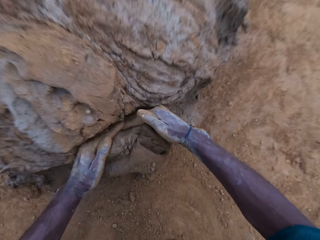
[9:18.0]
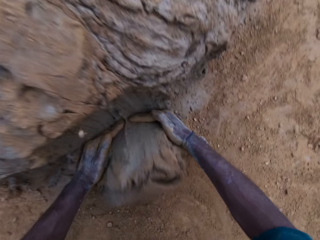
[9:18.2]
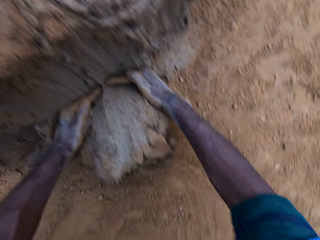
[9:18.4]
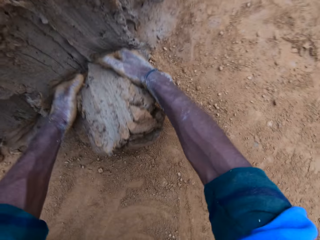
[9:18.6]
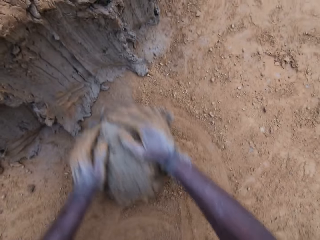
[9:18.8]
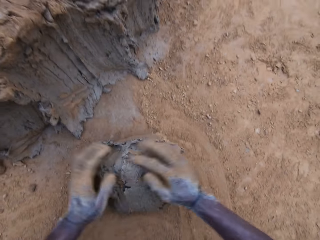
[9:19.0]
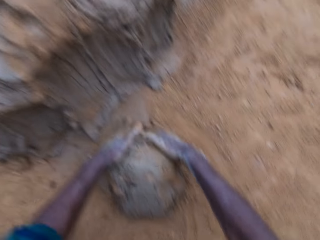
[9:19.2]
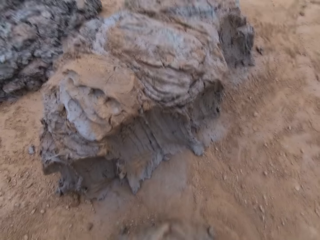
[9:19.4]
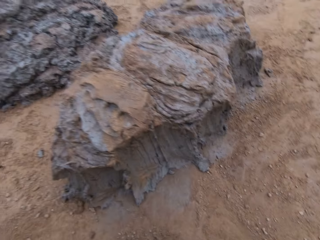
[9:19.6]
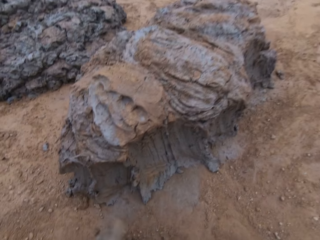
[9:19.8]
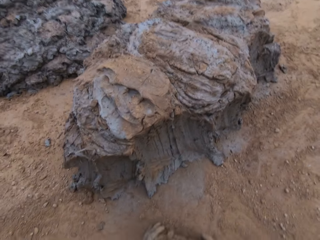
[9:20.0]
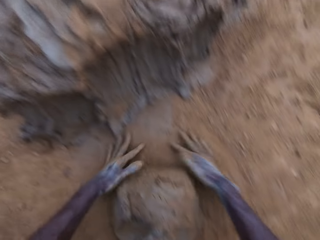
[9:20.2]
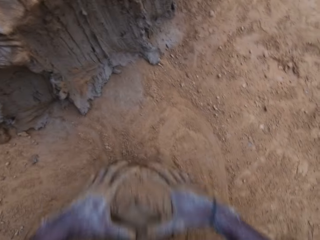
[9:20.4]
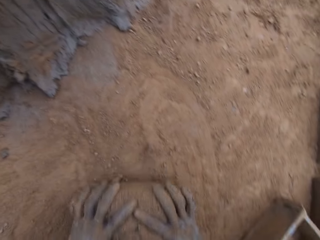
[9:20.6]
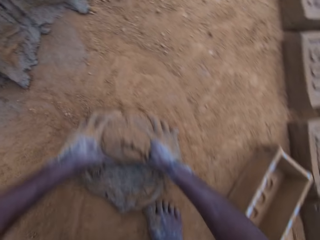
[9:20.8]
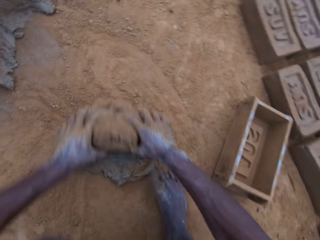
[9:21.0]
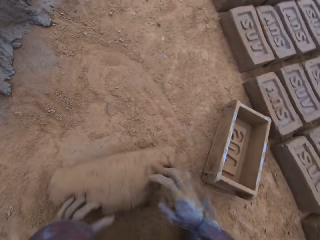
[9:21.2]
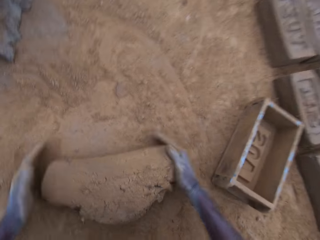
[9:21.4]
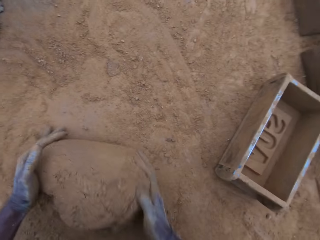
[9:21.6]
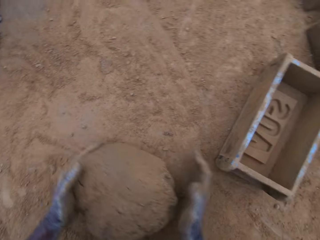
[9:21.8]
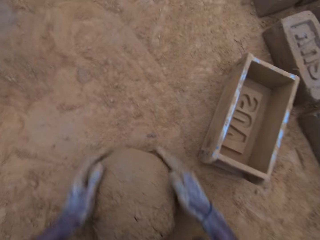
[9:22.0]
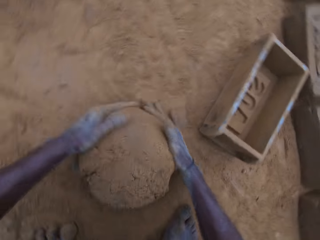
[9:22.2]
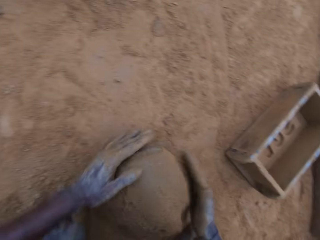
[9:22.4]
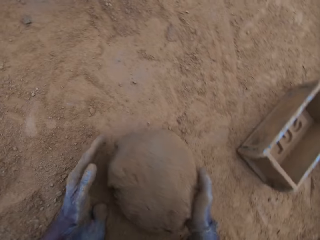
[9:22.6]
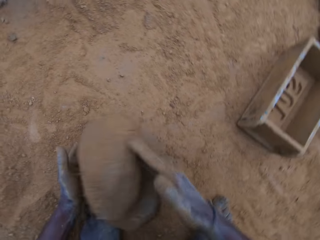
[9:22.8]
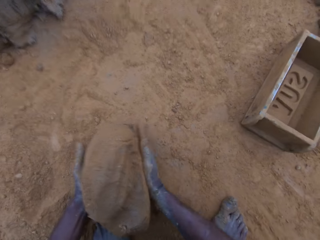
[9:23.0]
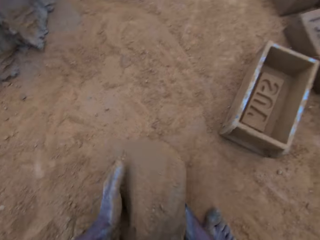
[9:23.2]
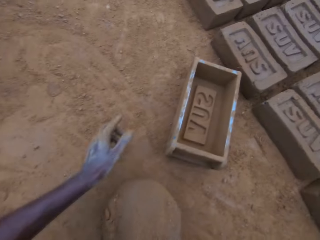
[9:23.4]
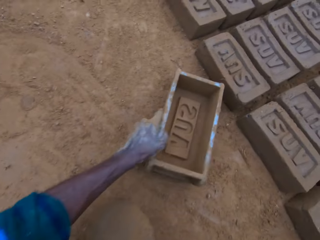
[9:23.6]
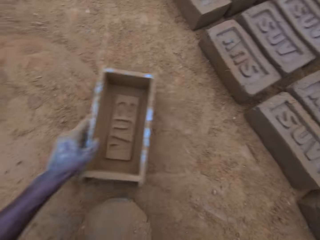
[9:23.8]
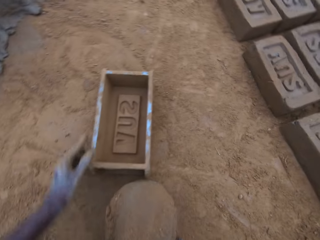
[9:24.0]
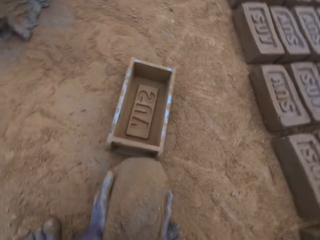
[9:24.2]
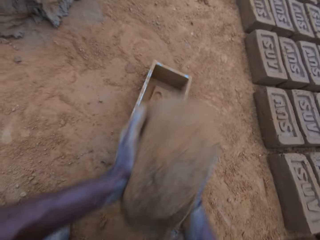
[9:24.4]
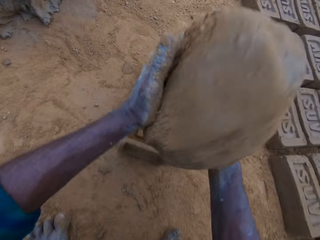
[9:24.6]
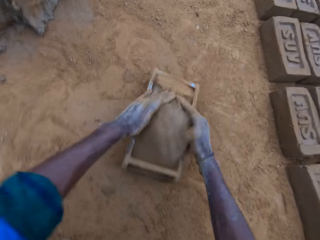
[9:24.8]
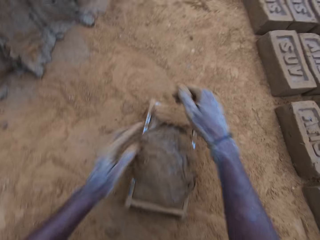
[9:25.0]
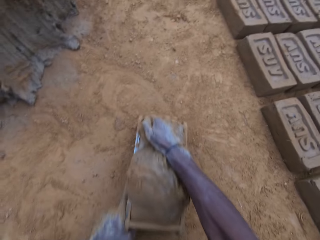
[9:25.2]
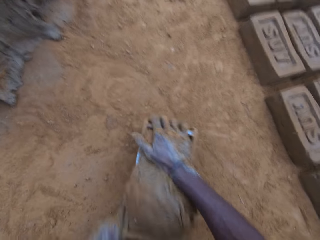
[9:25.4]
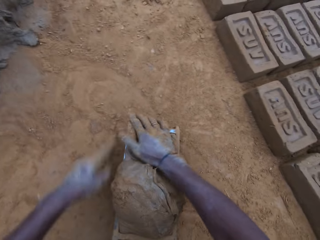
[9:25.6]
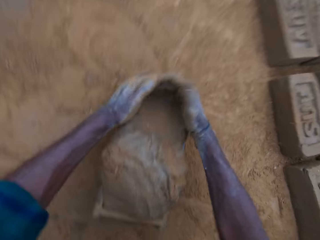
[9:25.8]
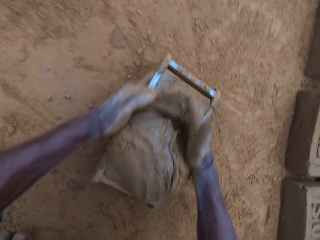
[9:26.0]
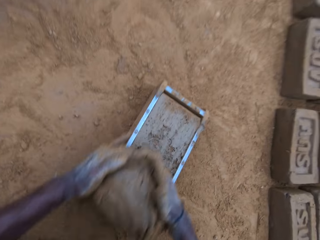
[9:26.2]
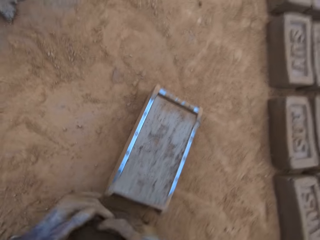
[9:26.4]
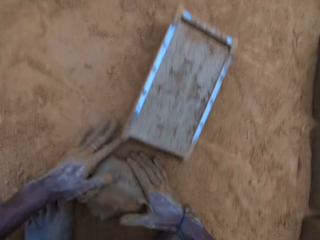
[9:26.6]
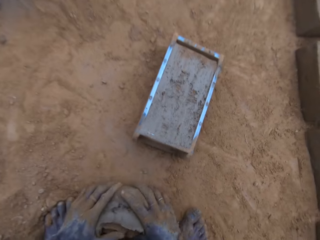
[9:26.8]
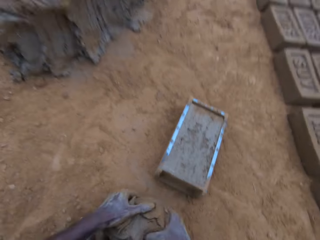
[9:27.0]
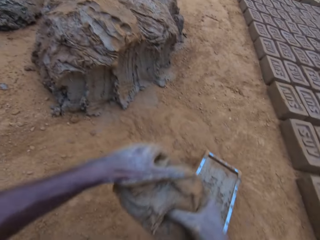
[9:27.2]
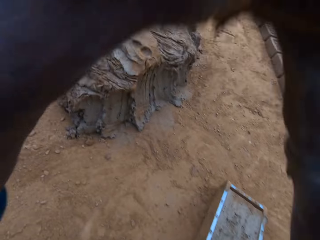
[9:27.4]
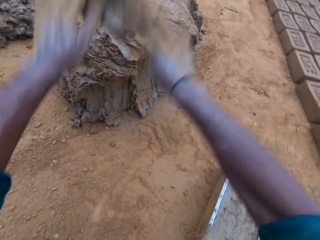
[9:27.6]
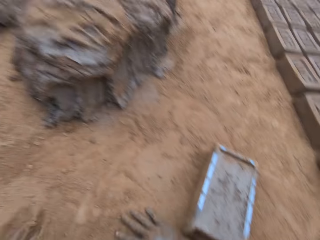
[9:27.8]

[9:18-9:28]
The camera wearer scoops mortar or mud with his hands. He rolls the mud on the ground. He carries the mortar from the ground. He pulls the mold closer on the ground. He drops the mortar in the mold. He compresses the mud in the mold. He levels the mortar in the mold. He cuts the mud from the mold. He carries the excess mortar from the ground. He throws the mud.

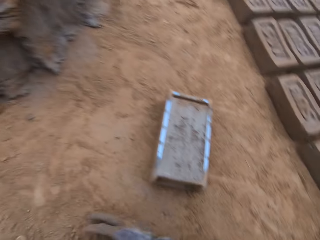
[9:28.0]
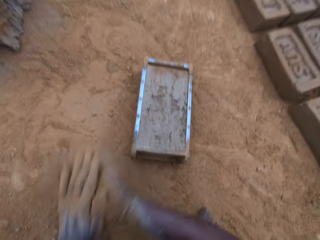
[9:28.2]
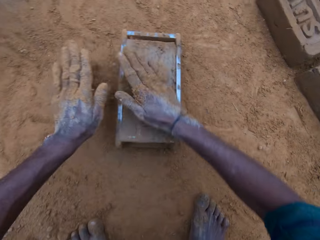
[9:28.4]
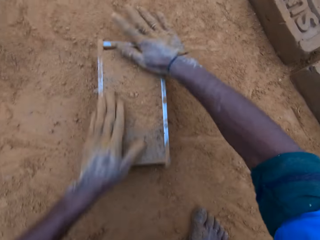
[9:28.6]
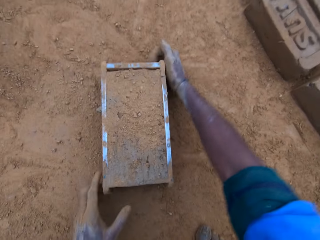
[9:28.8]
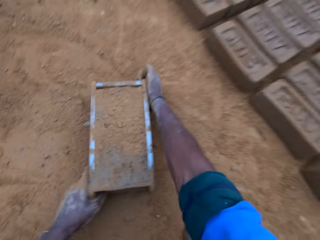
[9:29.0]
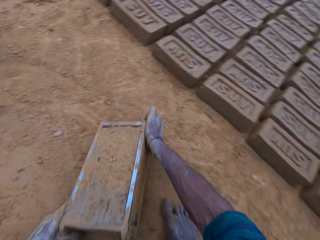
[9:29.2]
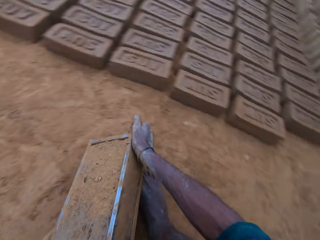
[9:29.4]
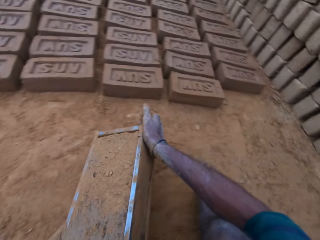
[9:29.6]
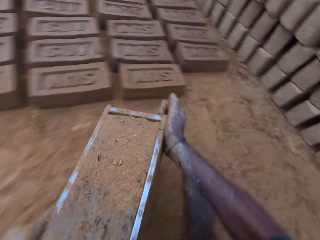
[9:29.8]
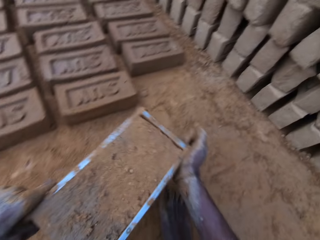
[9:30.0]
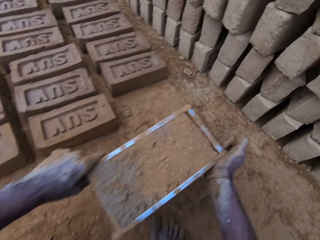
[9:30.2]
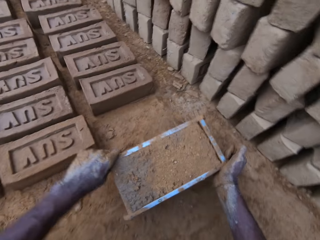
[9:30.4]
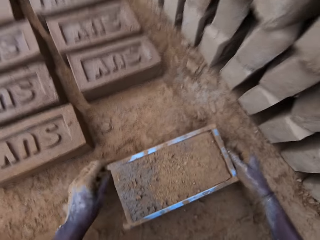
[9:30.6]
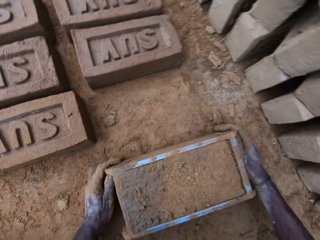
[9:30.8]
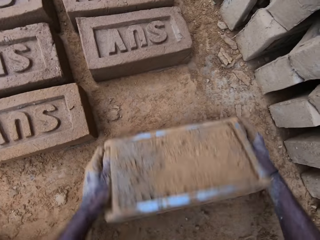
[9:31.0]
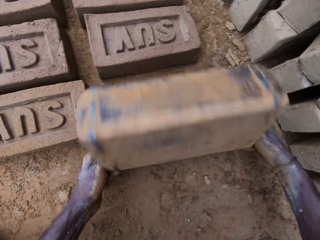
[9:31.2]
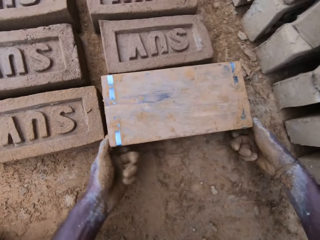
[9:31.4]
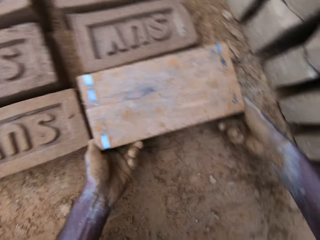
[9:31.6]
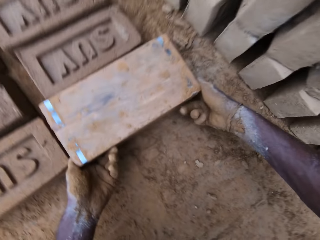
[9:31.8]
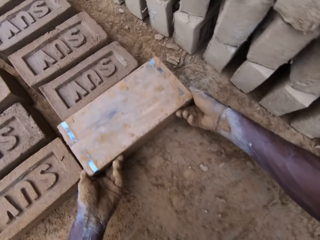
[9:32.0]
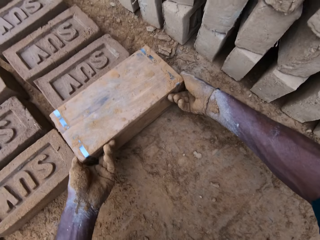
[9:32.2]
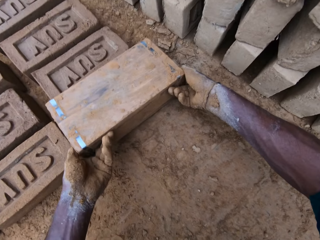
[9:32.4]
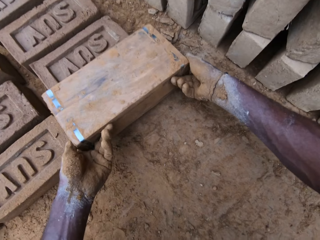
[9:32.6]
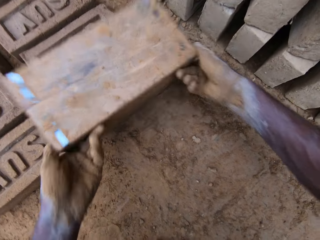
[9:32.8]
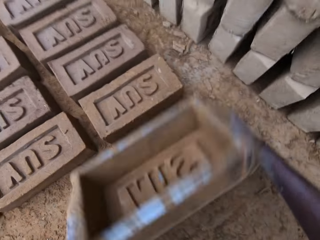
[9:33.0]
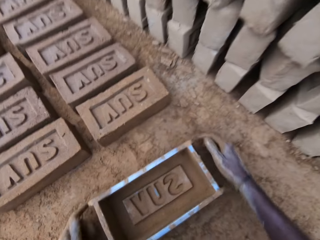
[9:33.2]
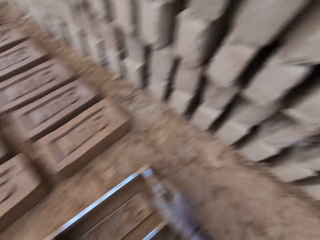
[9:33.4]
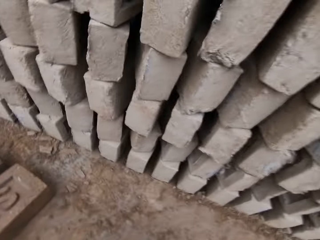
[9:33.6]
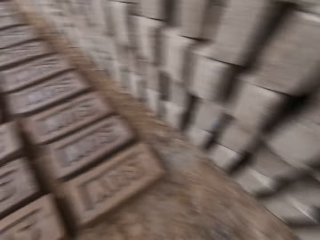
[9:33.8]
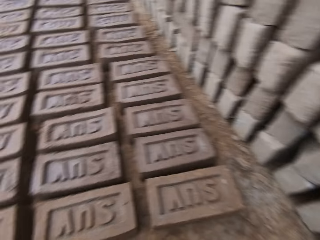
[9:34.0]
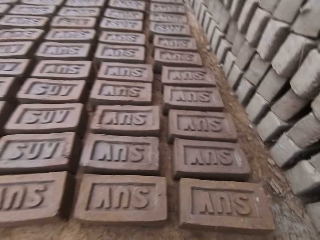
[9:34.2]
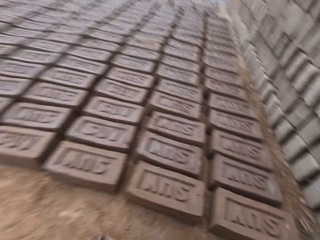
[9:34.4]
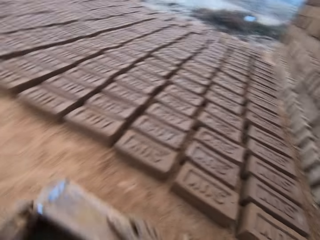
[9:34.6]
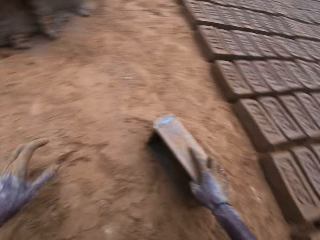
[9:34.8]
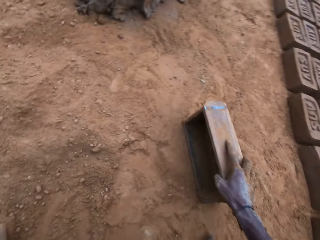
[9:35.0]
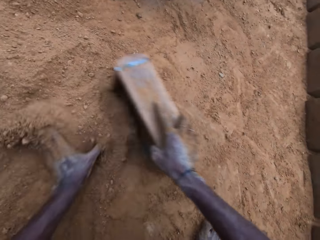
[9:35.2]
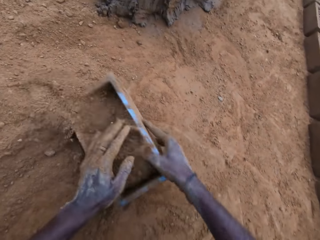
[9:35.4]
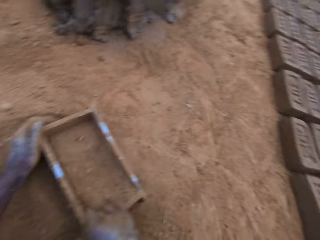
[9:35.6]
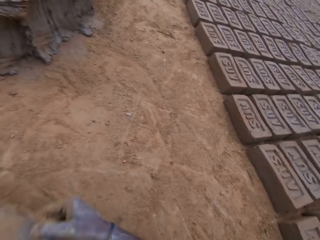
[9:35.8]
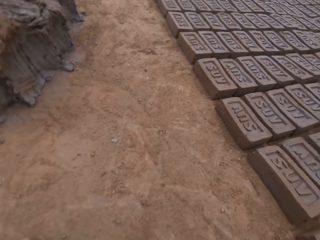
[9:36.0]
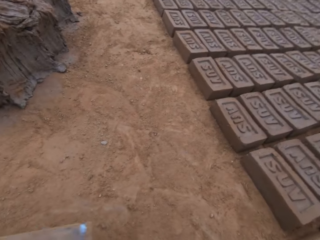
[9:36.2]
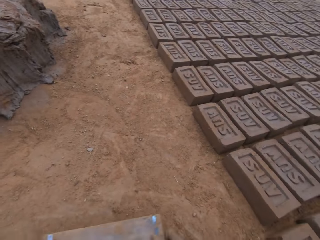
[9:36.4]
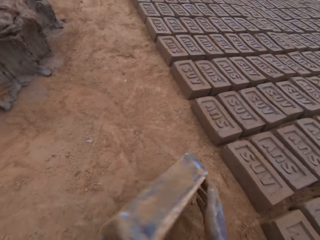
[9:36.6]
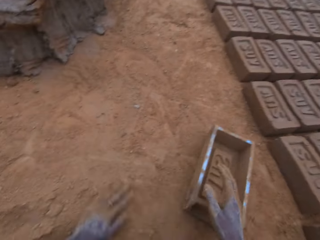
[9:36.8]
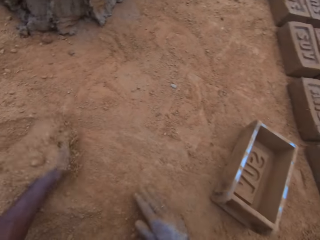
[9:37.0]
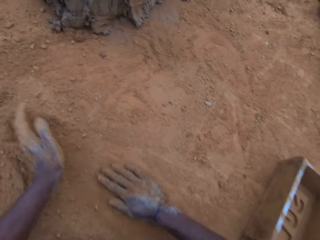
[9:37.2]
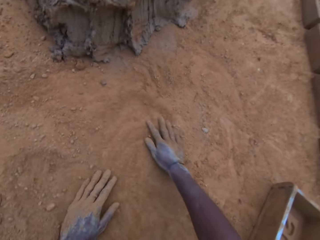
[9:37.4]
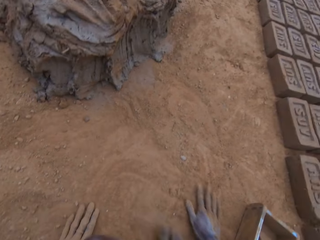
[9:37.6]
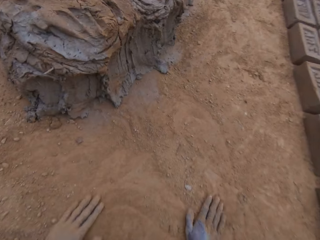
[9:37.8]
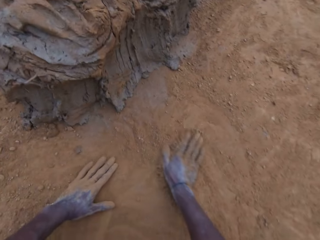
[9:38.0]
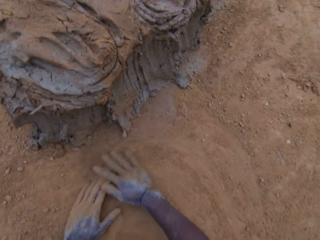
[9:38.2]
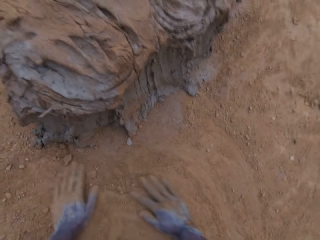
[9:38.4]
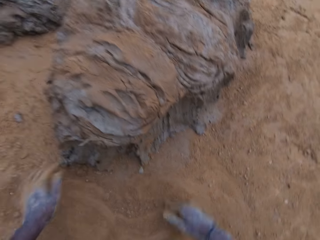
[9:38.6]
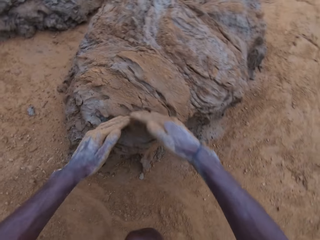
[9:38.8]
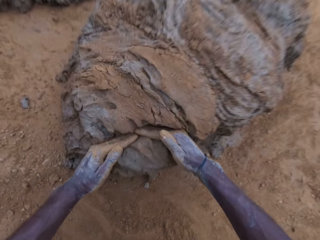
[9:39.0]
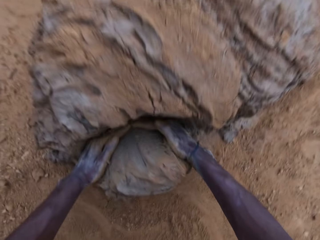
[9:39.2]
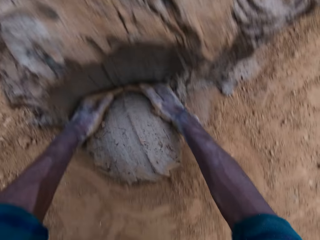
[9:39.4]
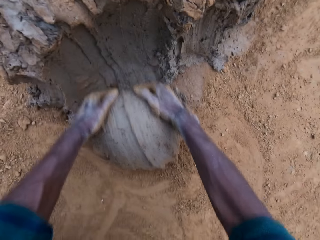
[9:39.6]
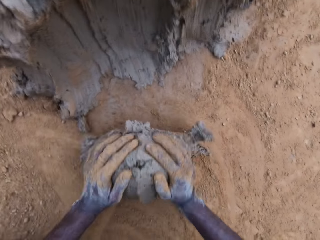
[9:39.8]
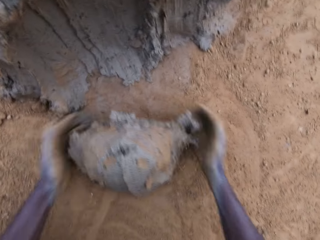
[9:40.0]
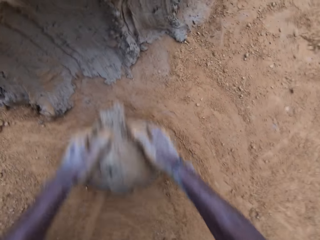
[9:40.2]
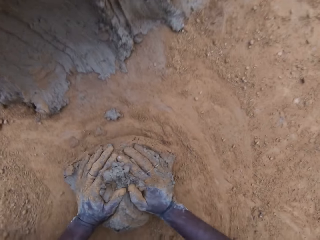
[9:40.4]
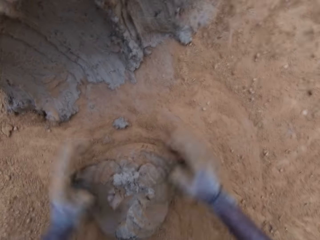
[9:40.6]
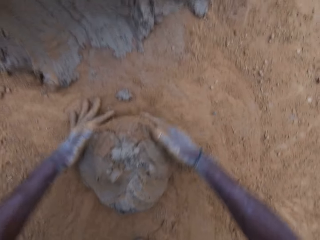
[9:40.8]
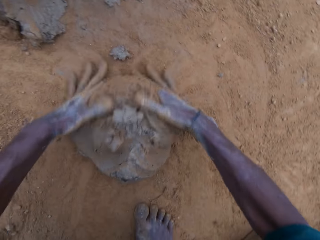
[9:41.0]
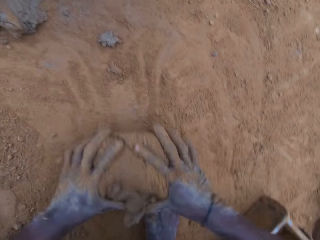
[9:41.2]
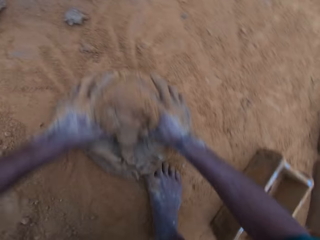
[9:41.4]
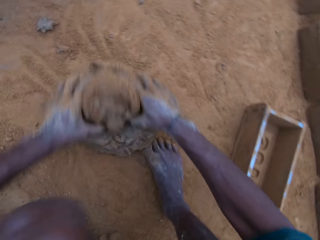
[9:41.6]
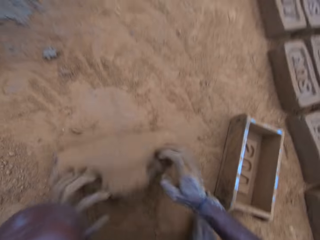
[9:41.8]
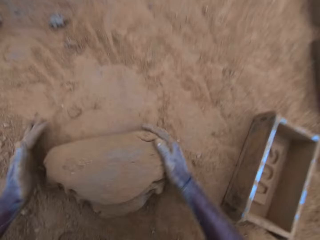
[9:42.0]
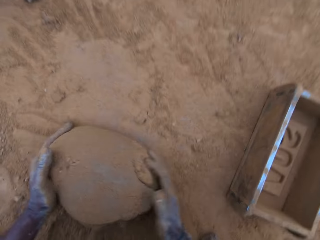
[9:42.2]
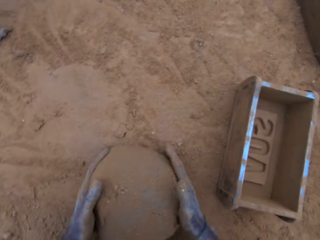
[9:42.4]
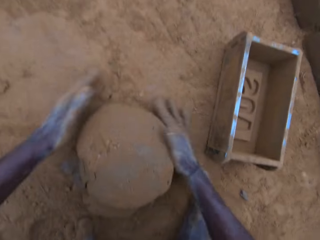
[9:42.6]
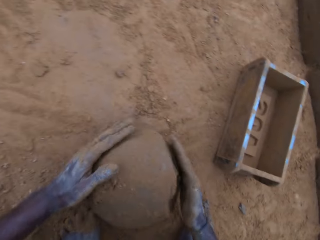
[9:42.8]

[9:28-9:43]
The camera wearer wipes his hands on the soil. He sprinkles soil in the mold and spreads soil in the mold. He carries the mold. He drops the mold. He turns the mold upside down. He lifts the mold. He removes the mold from the block gently. He drops the mold, carries the mold on the ground, and drops the mold. He pours sand in the mold. He wipes the mold in the soil. He pours the sand in the mold away. He drops the mold. He rubs his hands on the ground. He spreads soil on the ground. He scoops mortar or mud with his hands. He rolls the mud on the ground.
